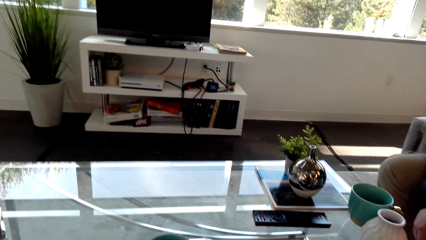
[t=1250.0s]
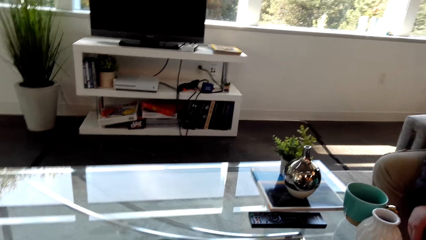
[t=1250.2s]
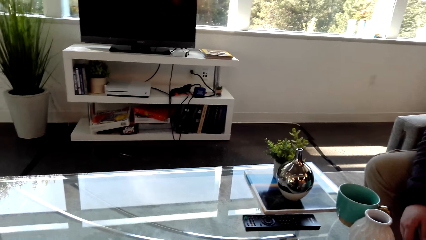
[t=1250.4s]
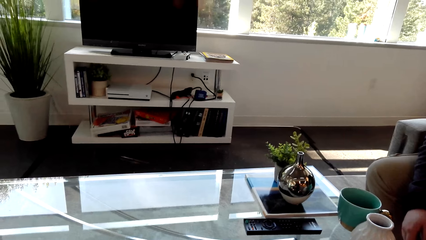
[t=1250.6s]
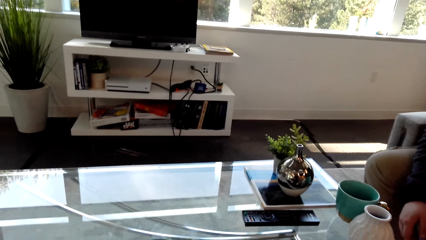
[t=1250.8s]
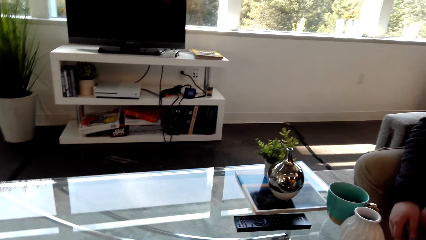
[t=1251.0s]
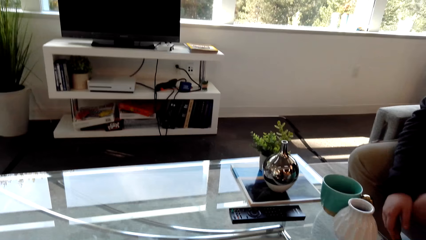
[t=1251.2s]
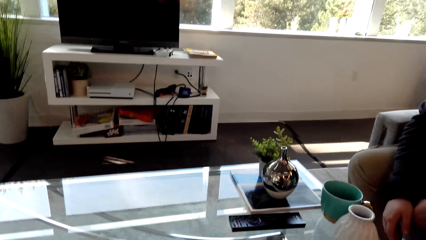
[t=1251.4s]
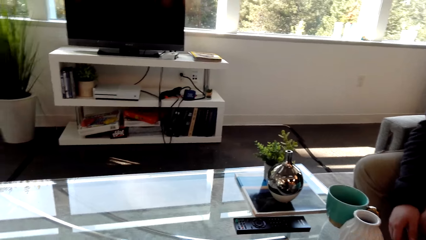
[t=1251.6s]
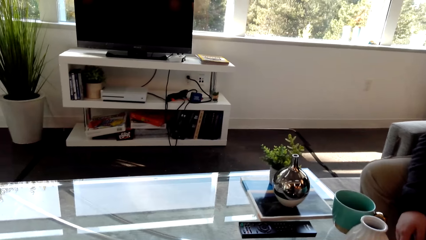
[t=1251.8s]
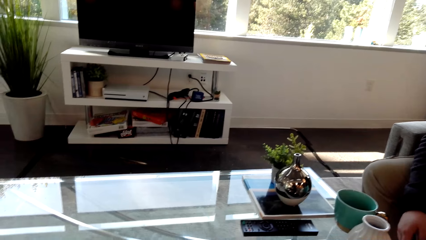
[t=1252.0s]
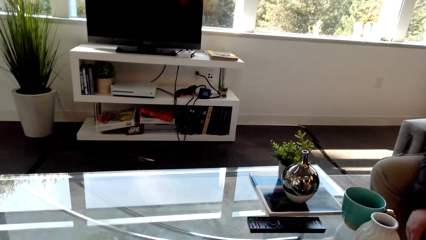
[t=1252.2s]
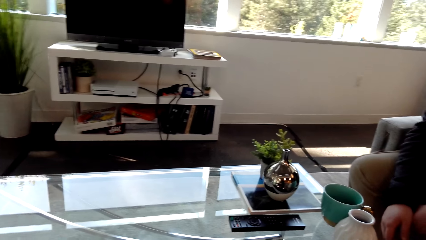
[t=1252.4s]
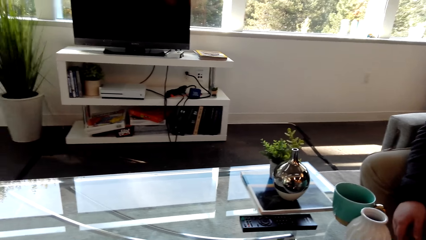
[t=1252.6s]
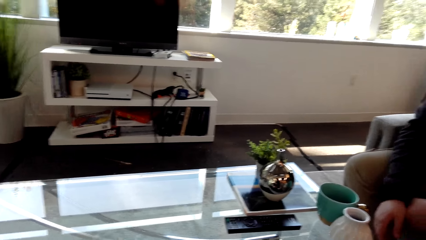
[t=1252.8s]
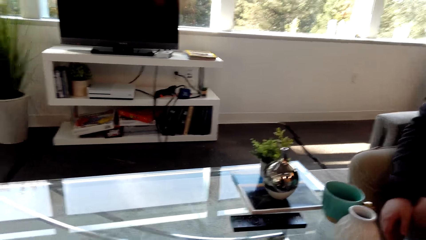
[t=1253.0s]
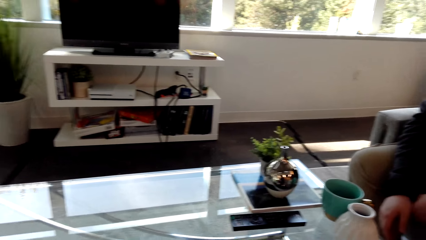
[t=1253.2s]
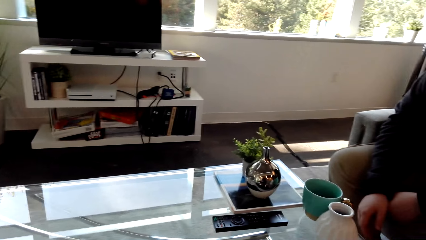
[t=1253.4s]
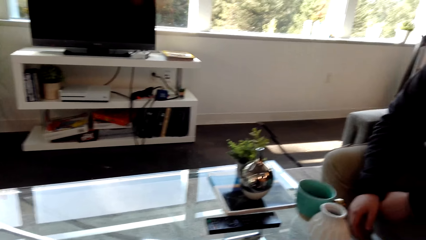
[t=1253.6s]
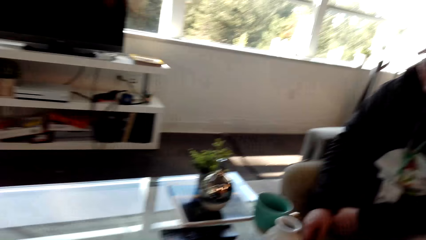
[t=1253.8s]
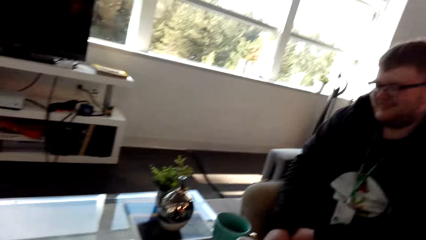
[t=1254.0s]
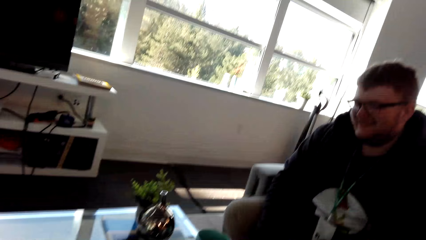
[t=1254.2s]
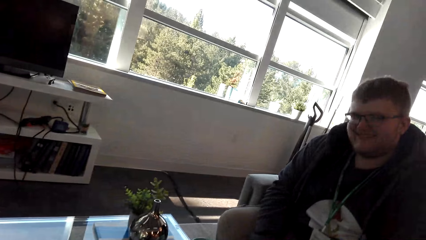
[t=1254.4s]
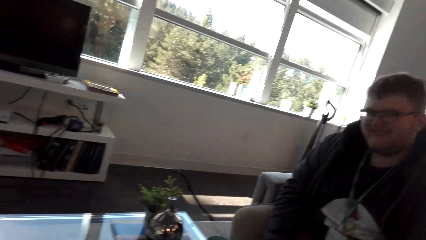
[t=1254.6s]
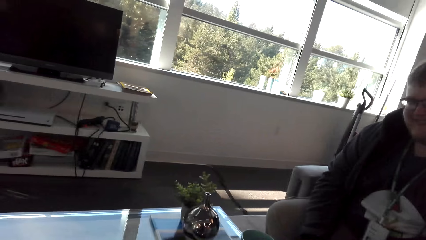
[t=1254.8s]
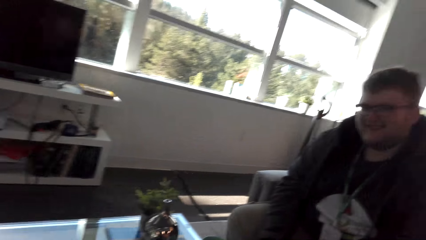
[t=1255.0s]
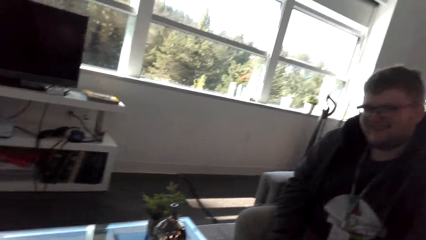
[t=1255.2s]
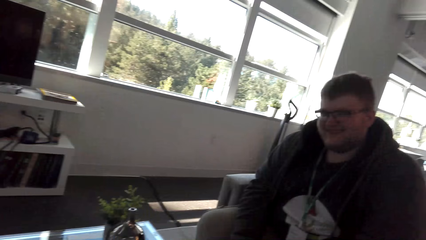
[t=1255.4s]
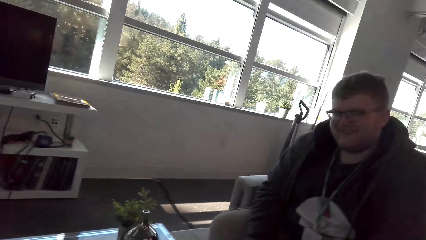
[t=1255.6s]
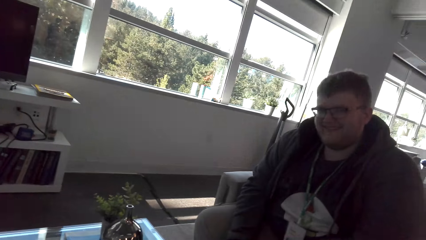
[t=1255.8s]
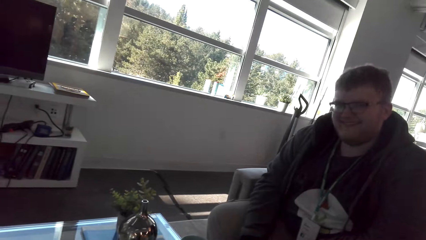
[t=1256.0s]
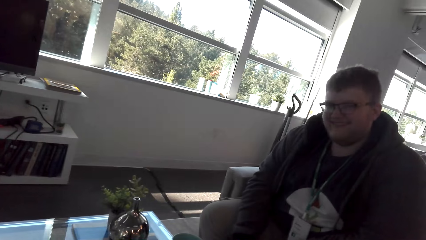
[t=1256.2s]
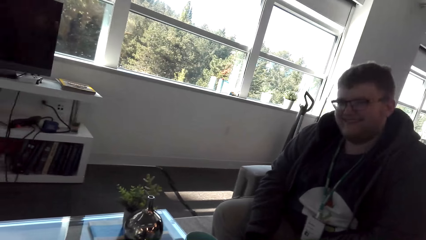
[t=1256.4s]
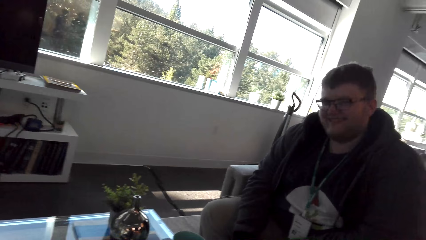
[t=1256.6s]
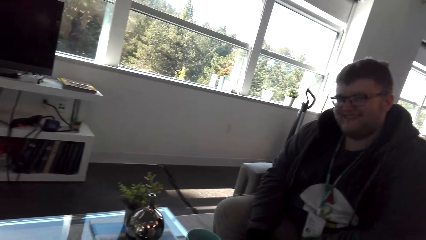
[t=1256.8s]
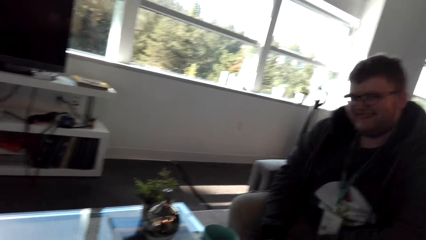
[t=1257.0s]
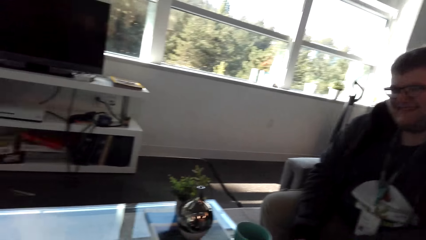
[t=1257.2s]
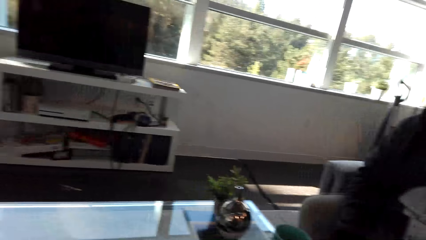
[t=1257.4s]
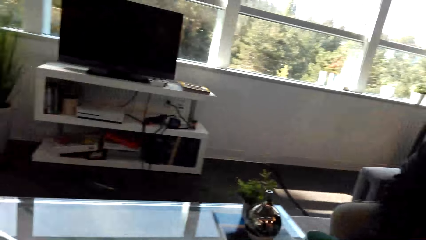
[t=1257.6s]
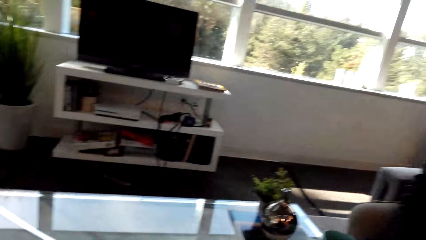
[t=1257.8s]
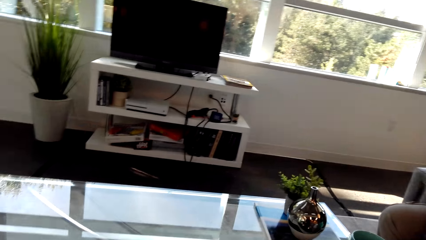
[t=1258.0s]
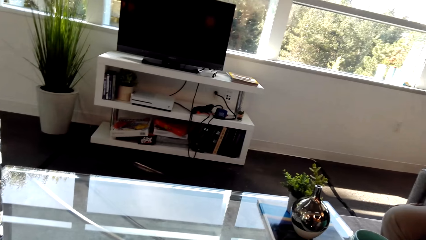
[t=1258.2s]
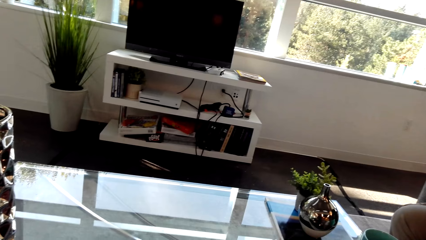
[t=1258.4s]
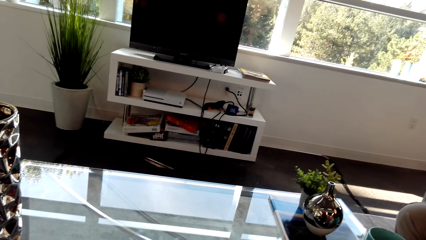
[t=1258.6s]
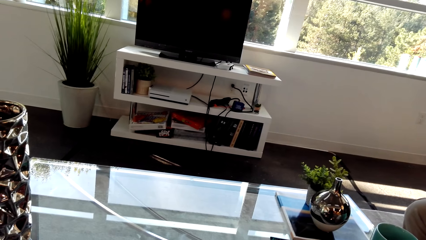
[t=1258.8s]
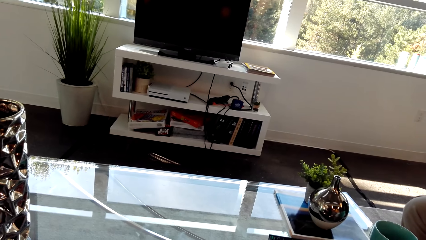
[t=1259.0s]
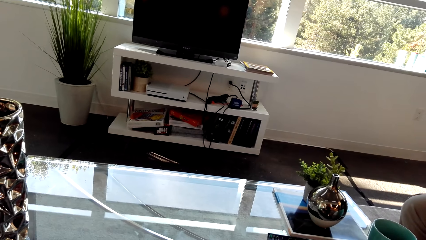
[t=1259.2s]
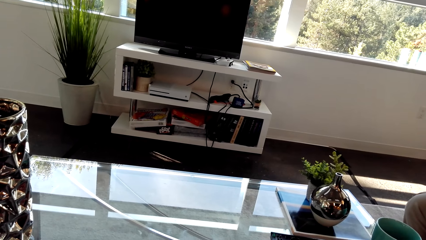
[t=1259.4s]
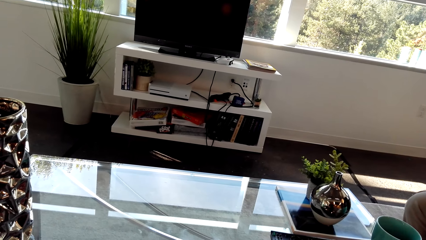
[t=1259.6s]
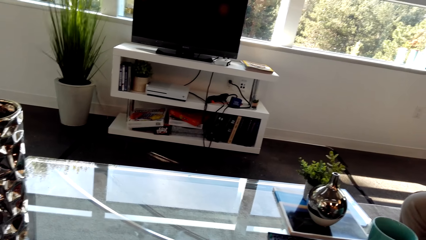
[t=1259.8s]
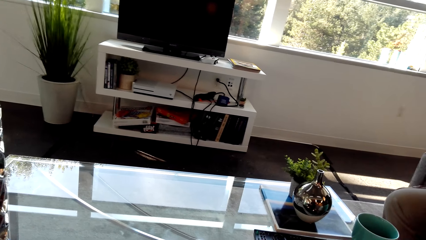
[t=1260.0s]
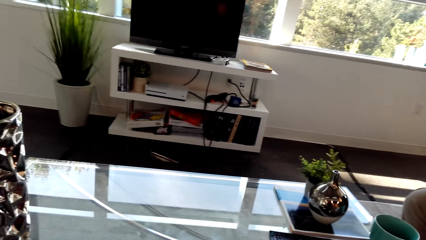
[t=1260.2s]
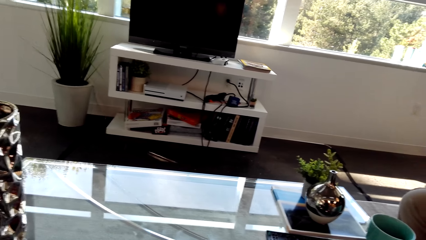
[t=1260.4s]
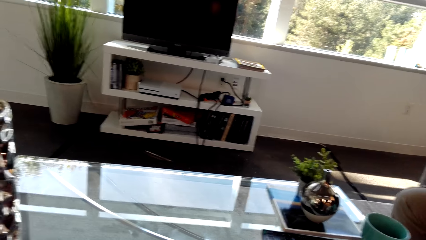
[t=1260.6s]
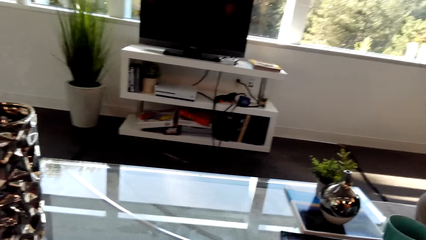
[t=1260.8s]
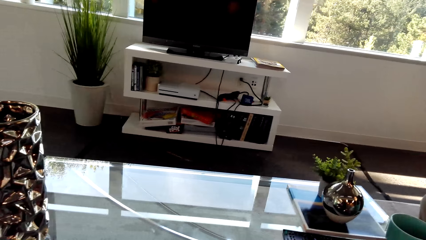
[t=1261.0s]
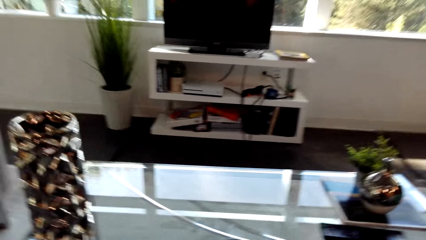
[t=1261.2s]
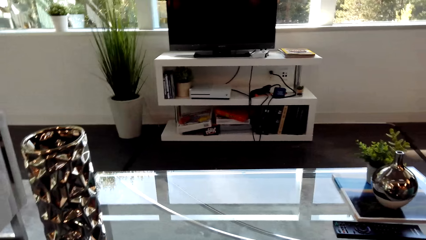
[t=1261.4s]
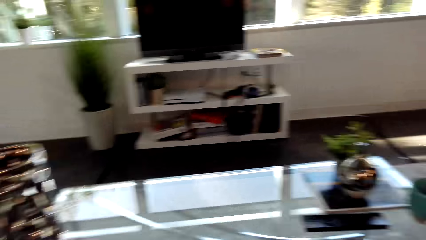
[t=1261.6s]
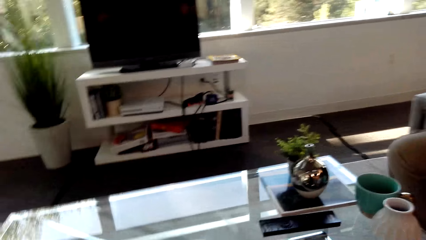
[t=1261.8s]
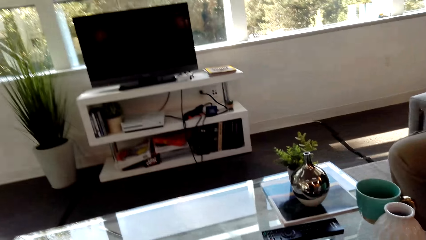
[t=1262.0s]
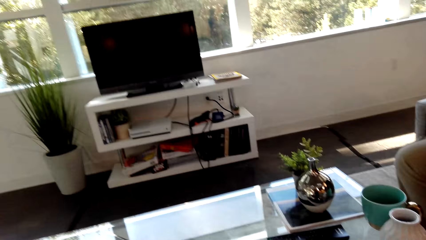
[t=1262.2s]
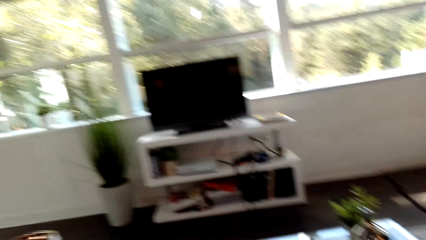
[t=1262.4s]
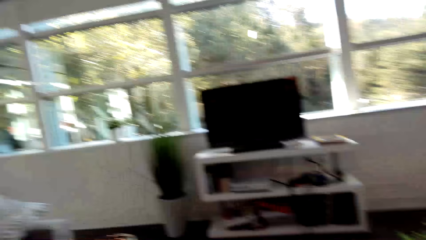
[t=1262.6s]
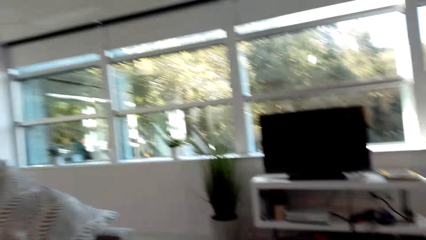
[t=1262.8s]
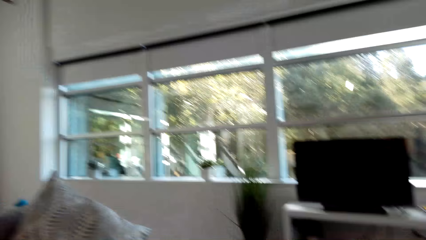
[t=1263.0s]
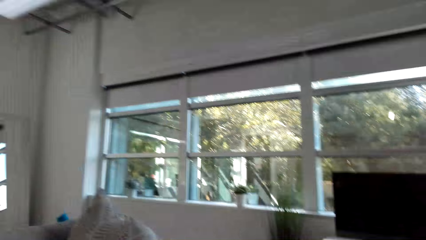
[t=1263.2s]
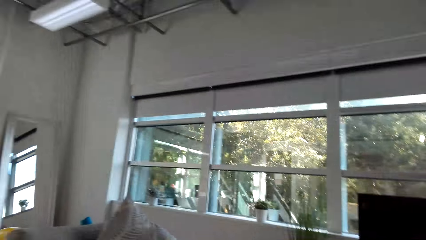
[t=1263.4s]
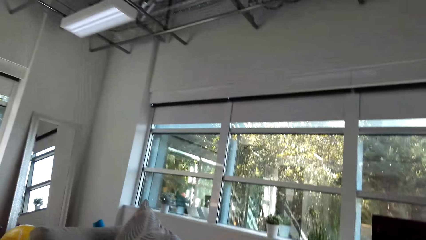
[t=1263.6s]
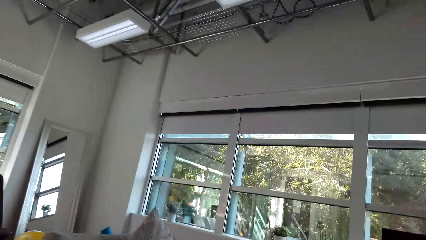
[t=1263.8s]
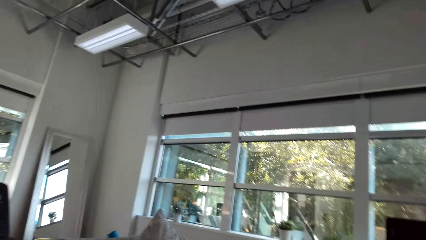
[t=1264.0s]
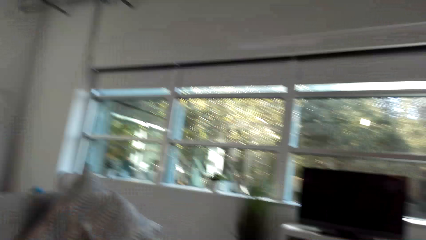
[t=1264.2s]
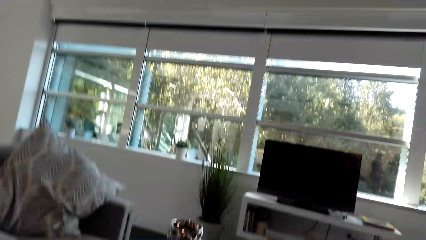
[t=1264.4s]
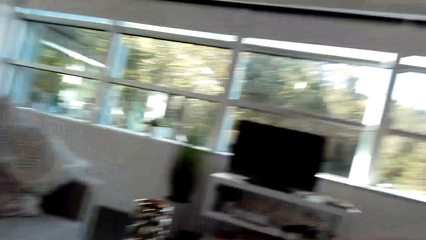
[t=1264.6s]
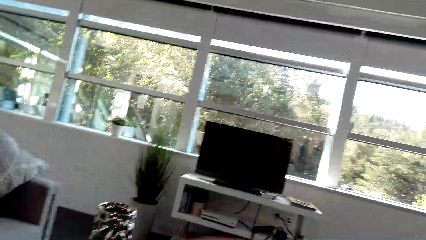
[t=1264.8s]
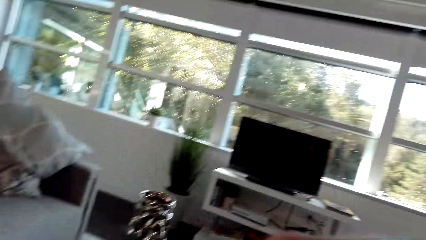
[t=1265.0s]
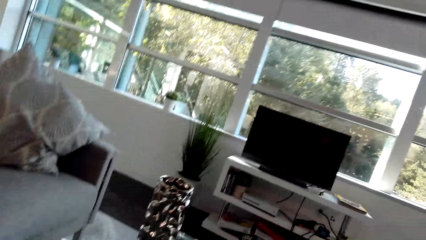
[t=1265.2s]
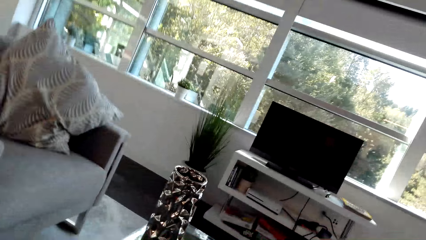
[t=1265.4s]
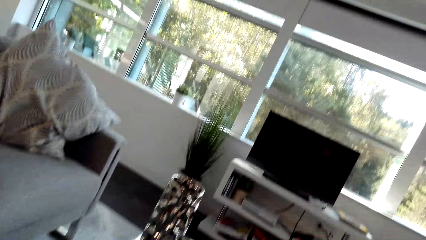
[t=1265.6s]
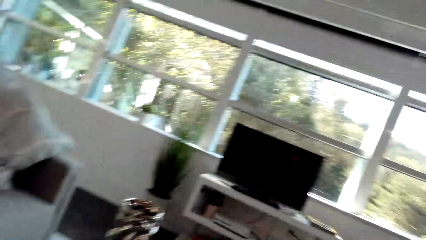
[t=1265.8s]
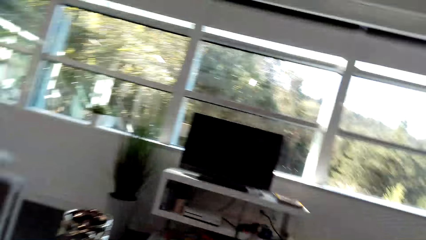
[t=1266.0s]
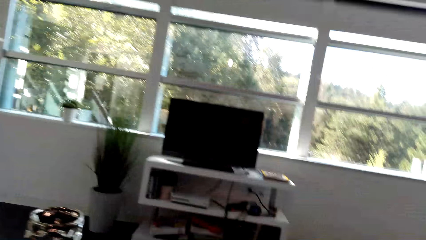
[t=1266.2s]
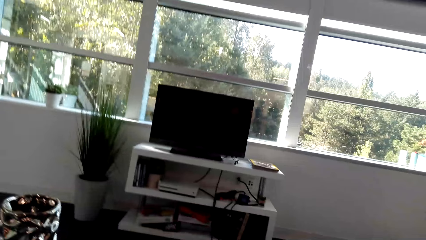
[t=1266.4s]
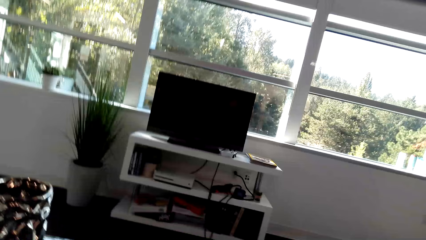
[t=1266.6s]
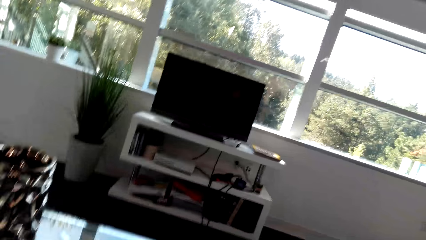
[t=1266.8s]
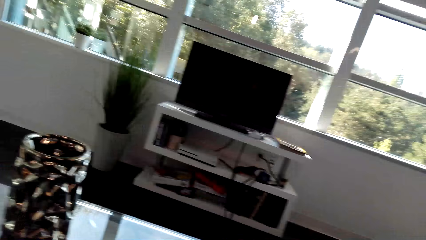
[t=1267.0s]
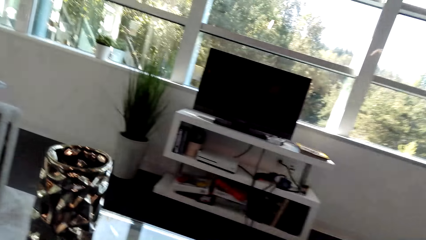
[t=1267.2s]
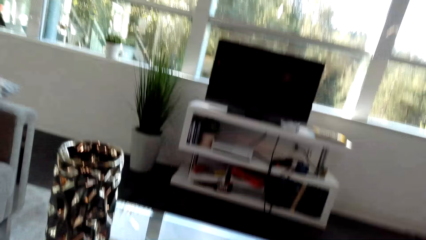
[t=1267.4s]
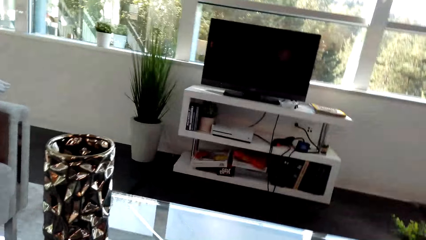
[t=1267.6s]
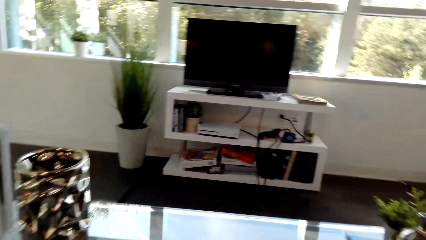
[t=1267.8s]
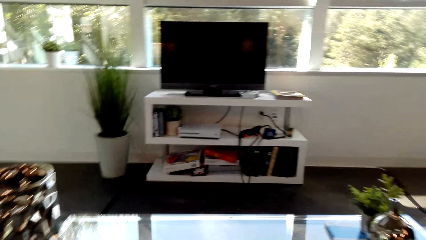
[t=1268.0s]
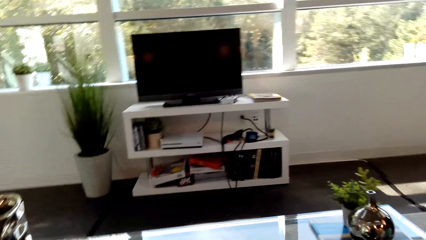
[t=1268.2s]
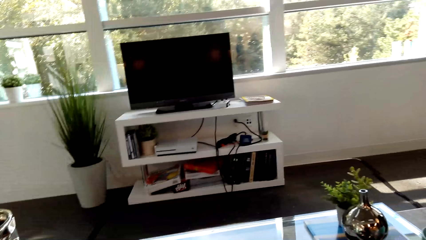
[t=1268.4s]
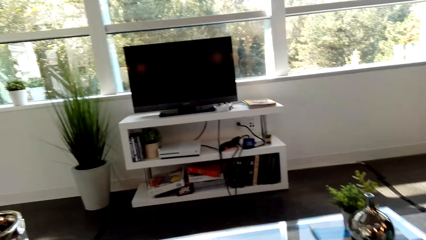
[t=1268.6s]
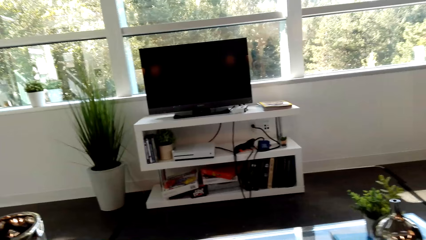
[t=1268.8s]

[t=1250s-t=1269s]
The camera wearer talks. They look around the house roof.
